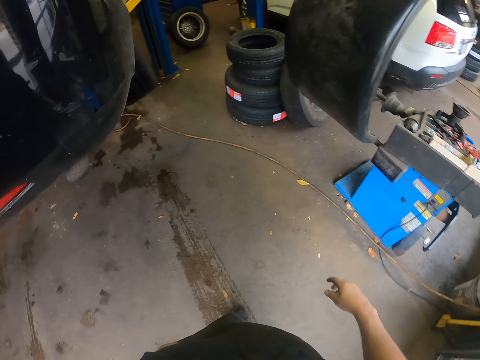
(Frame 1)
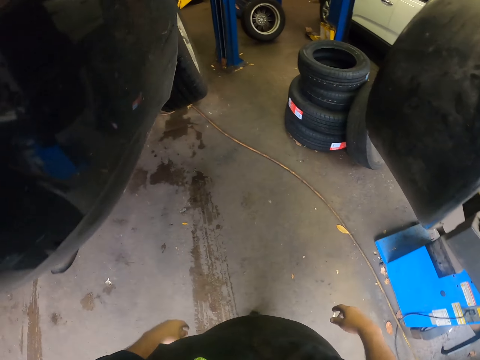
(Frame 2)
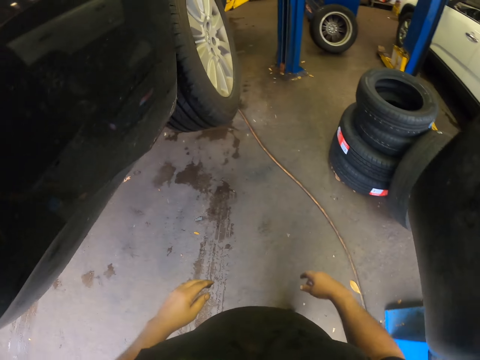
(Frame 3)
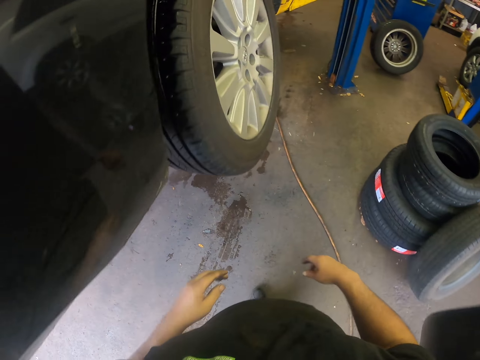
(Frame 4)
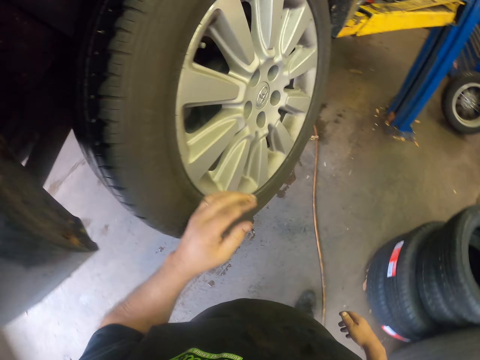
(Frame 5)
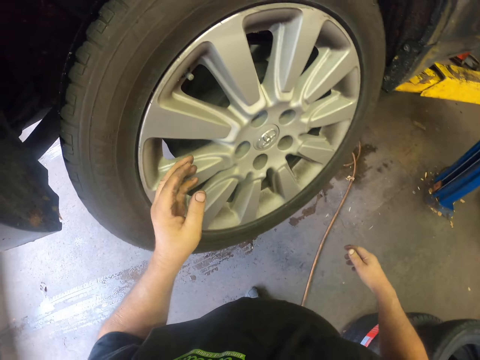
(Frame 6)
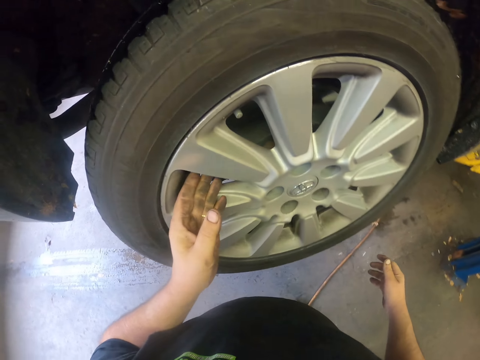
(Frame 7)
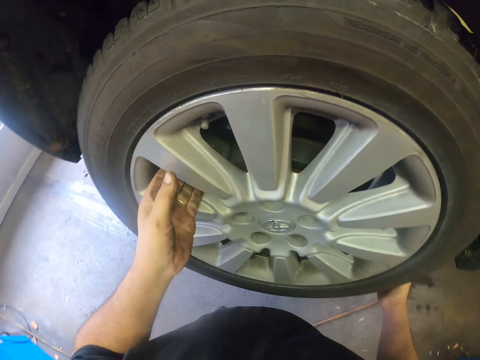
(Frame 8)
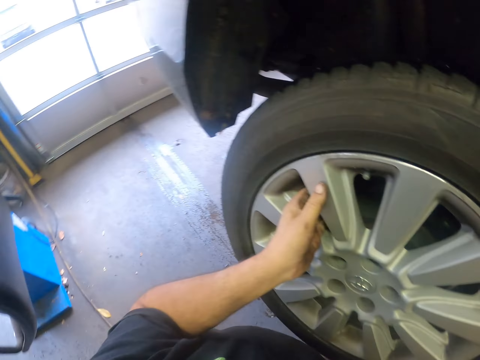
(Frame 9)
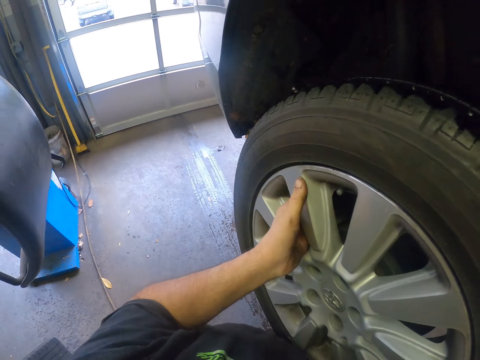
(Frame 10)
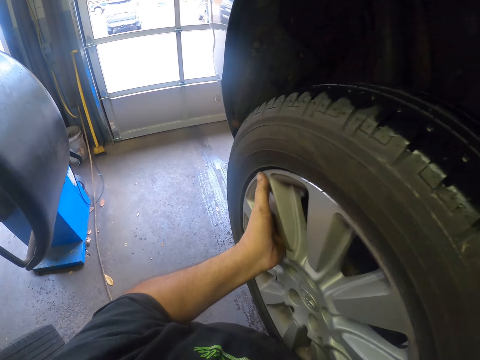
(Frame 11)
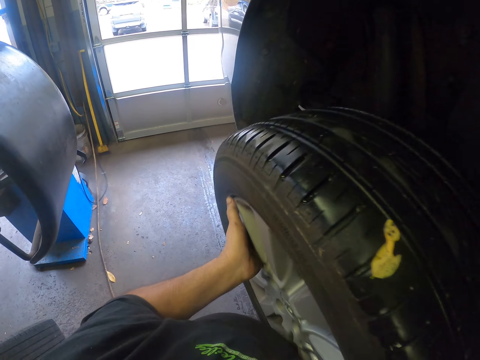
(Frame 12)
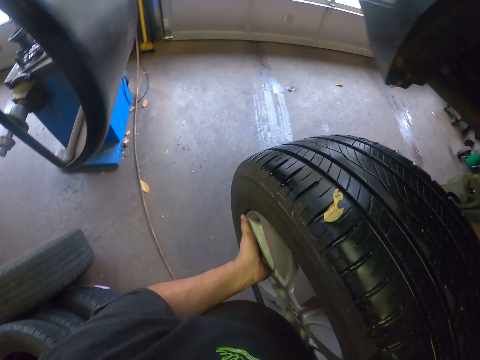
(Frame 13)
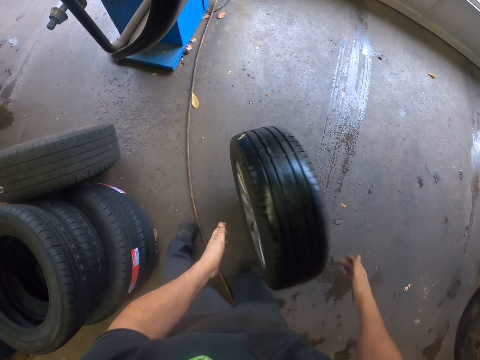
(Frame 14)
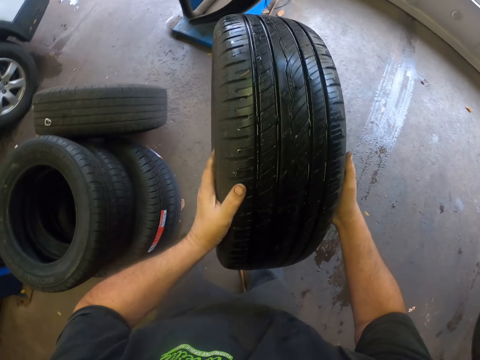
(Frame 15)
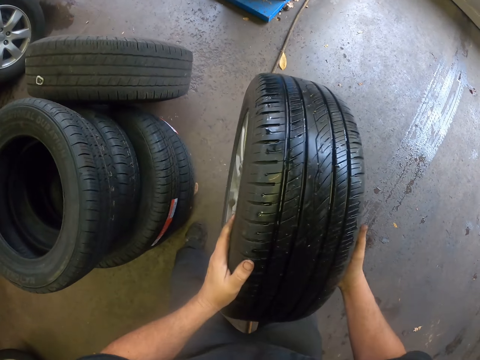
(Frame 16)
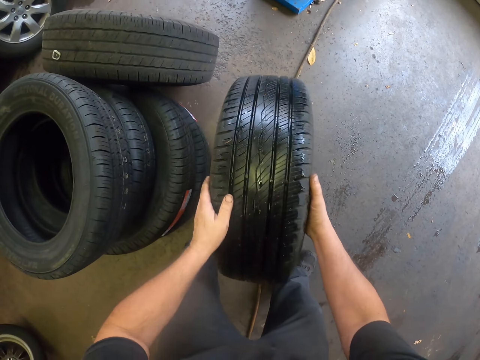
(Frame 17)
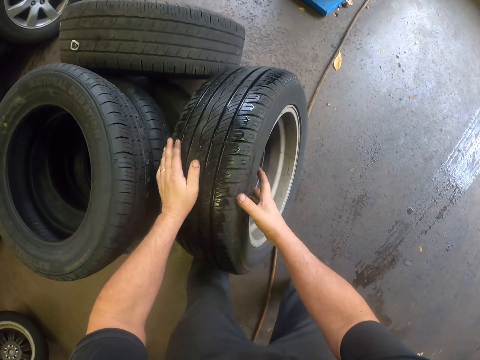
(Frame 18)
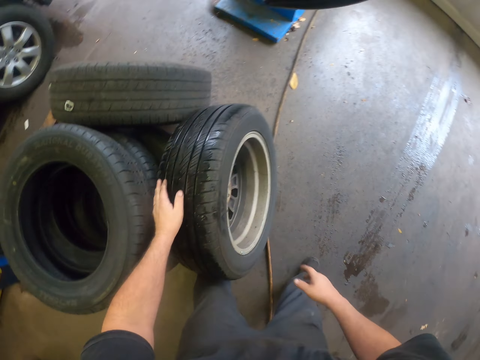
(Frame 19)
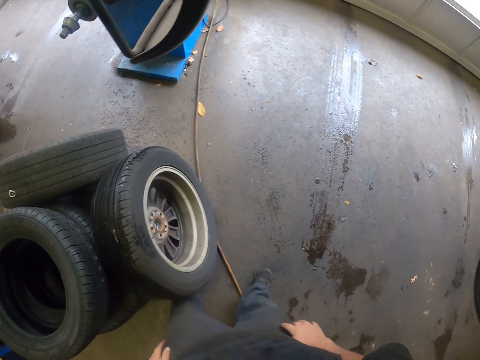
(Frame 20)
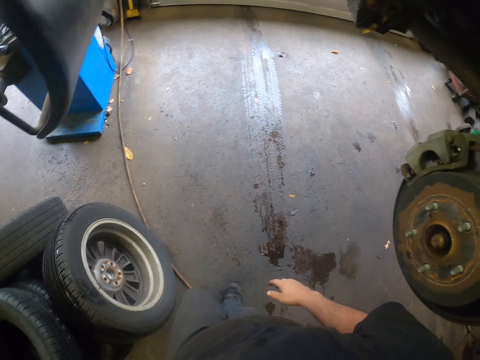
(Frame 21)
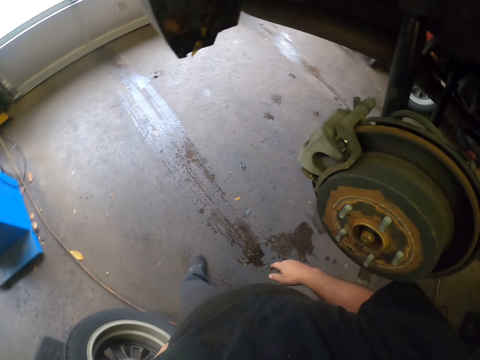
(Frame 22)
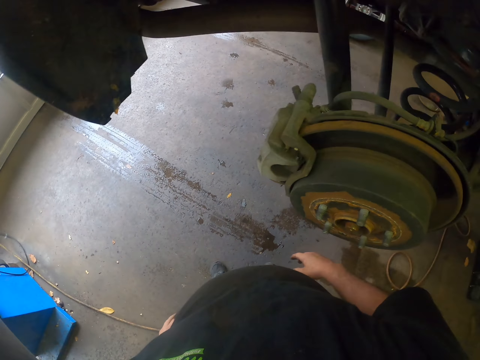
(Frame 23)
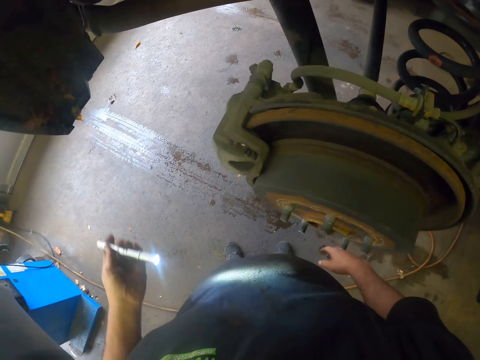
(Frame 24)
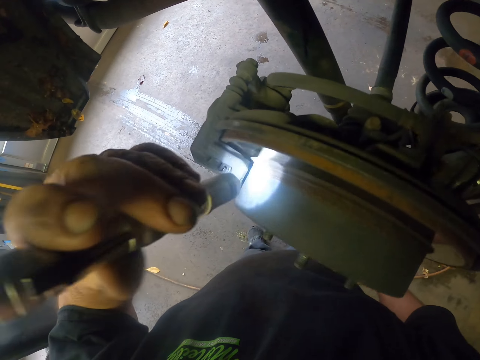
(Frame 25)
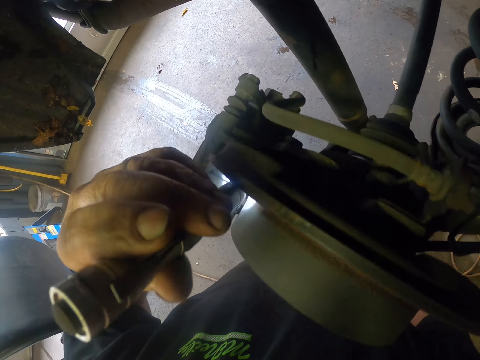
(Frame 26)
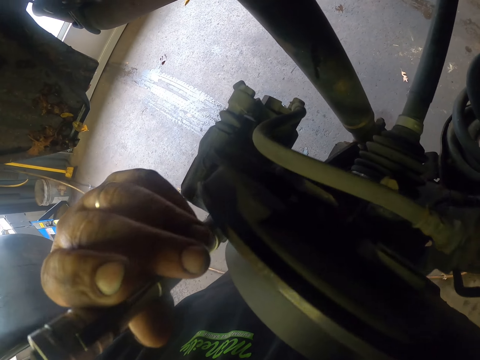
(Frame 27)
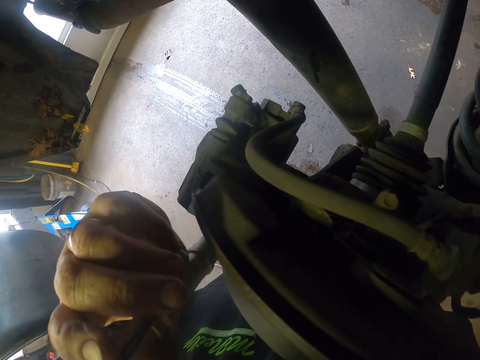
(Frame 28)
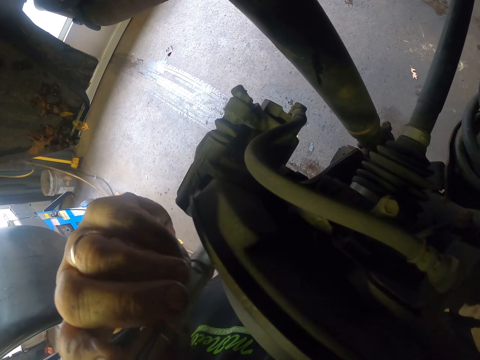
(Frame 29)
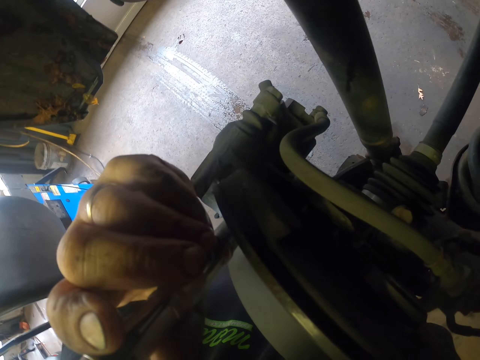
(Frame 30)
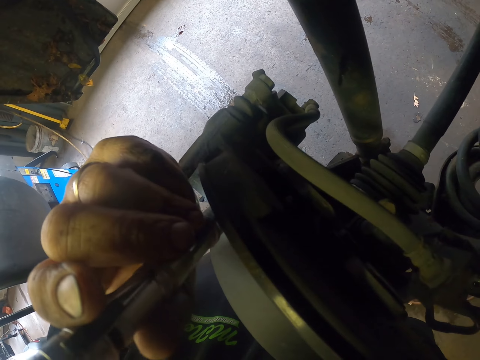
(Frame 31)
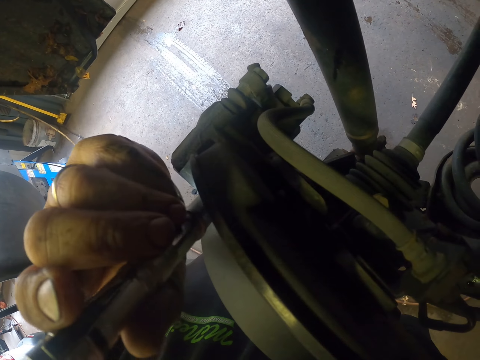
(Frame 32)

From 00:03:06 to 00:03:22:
The camera wearer puts a flashlight in the pocket. They hold the tire. They remove a tire on the car. They bounce the tire on the floor. They put the tire down. They take the flashlight. They look at the wheel holder with the flashlight.

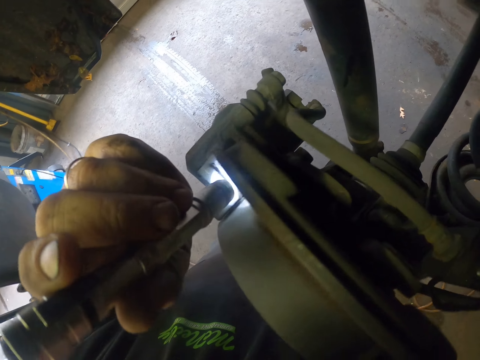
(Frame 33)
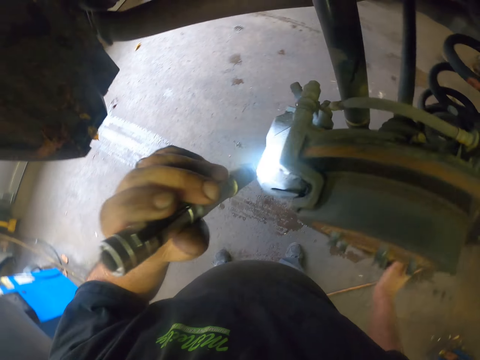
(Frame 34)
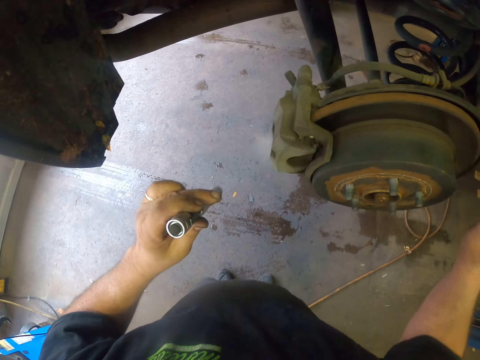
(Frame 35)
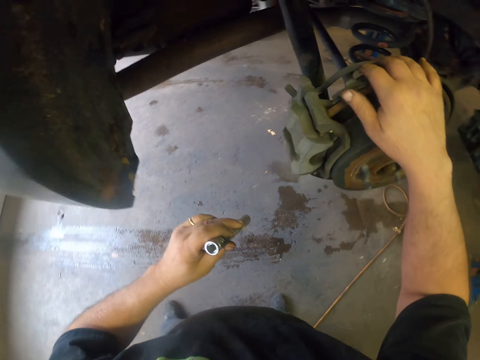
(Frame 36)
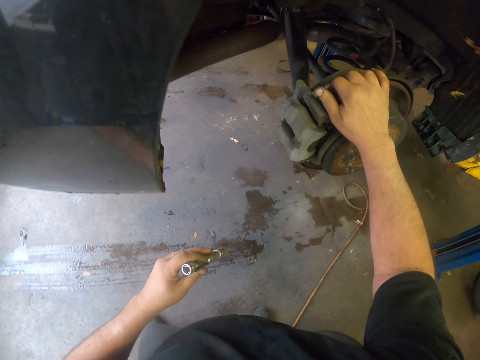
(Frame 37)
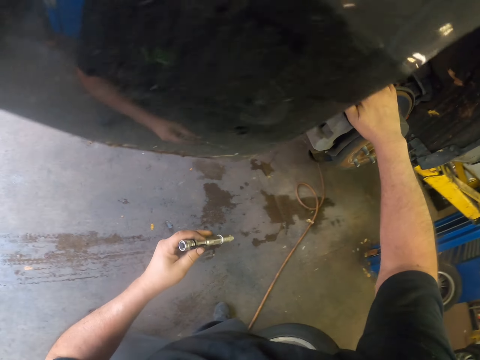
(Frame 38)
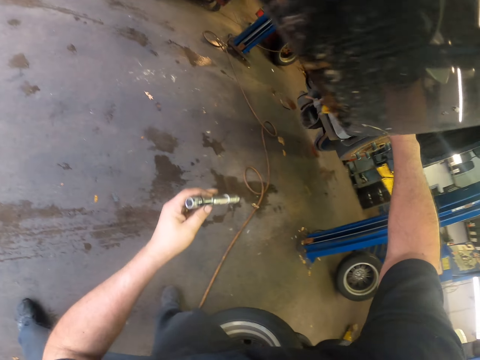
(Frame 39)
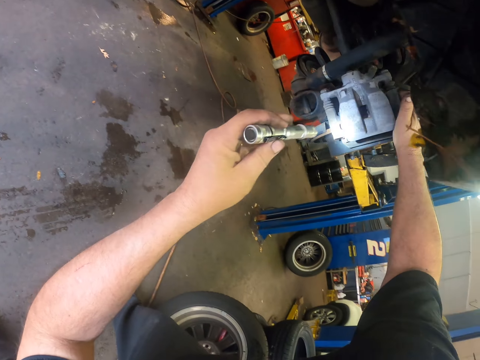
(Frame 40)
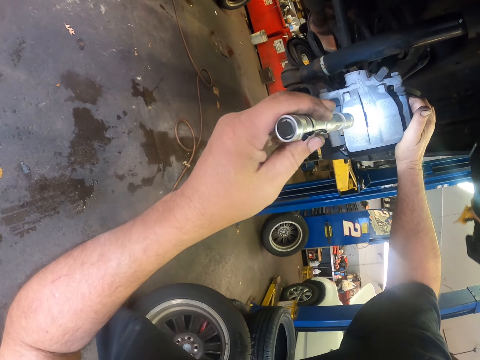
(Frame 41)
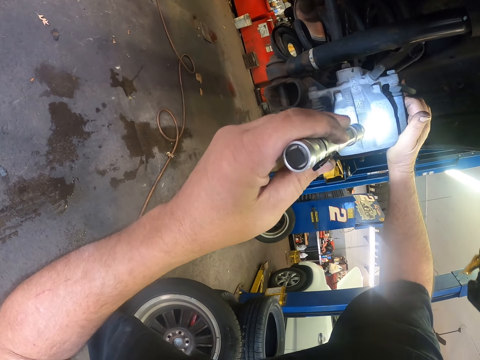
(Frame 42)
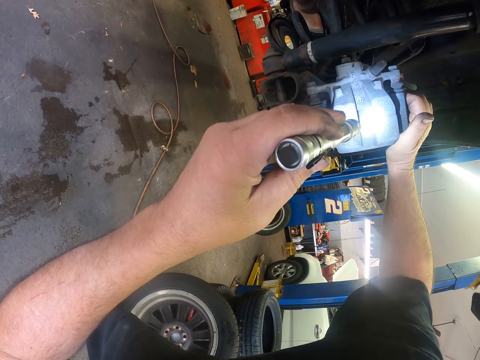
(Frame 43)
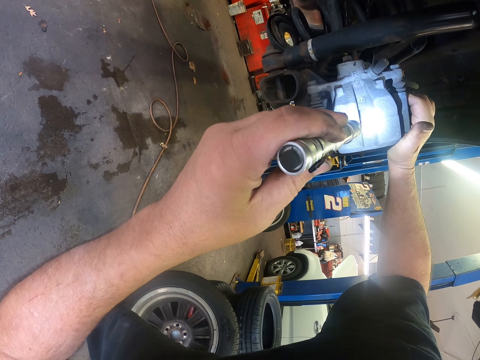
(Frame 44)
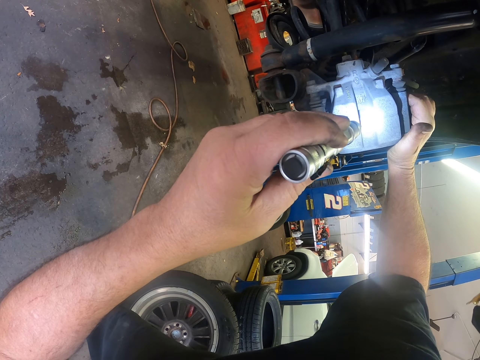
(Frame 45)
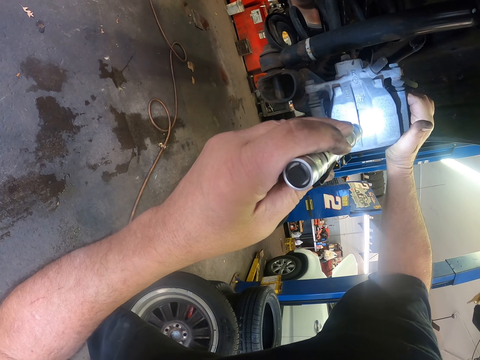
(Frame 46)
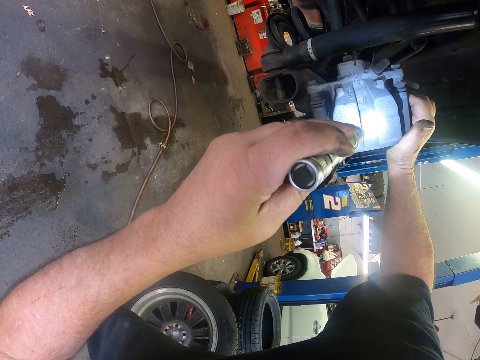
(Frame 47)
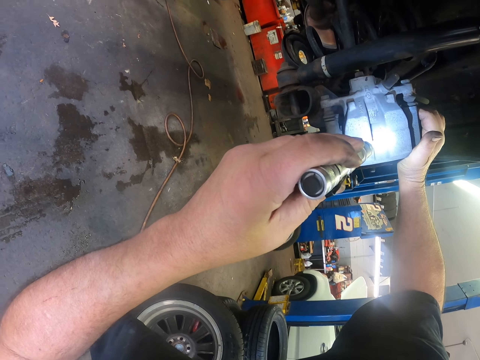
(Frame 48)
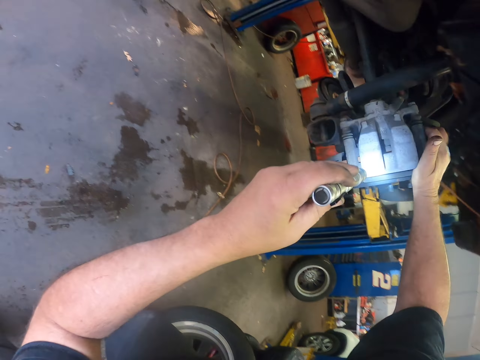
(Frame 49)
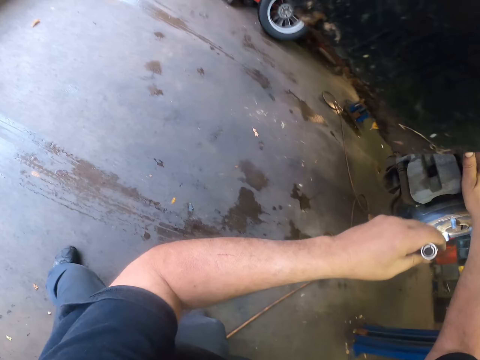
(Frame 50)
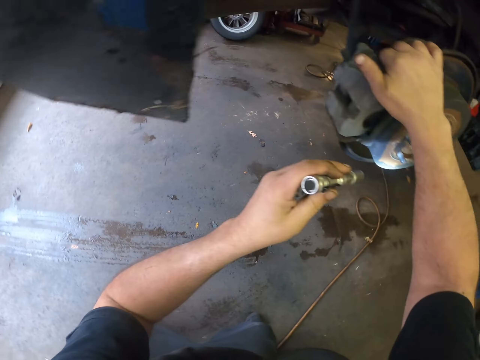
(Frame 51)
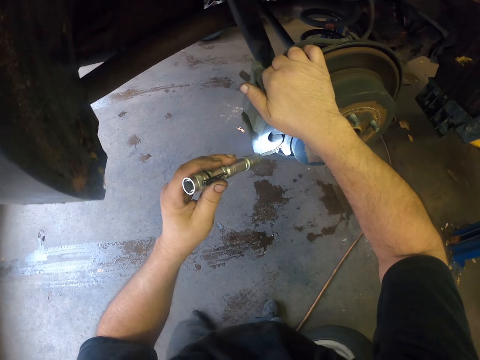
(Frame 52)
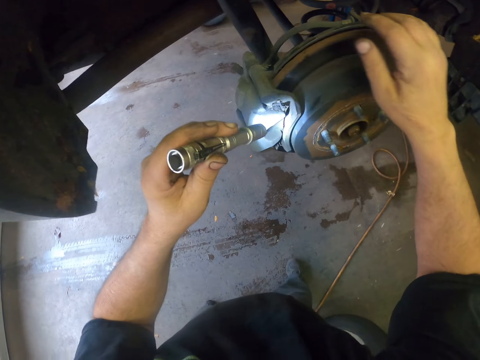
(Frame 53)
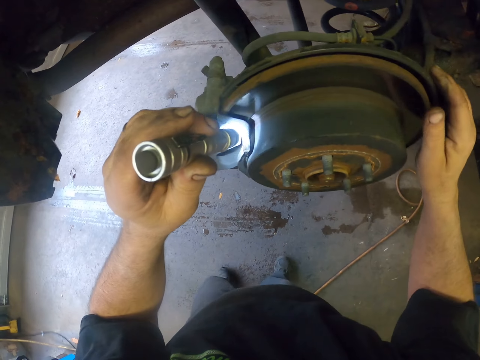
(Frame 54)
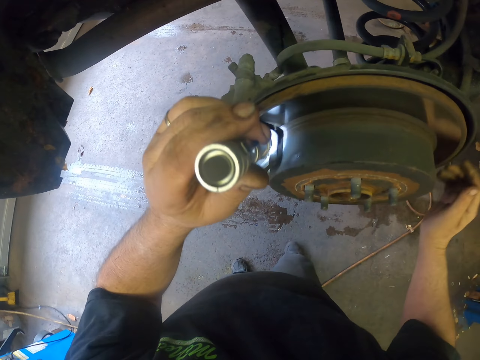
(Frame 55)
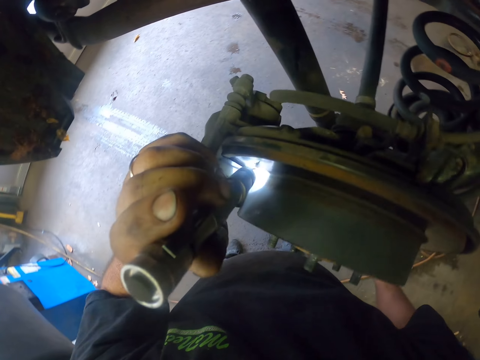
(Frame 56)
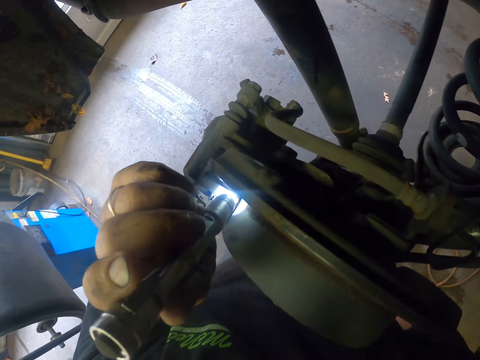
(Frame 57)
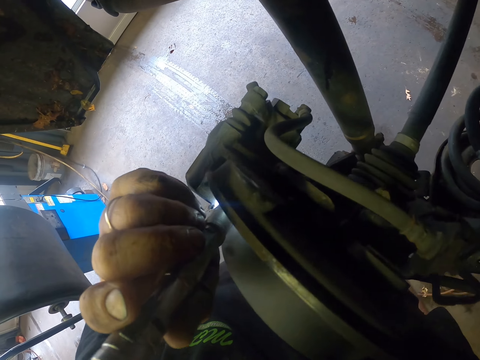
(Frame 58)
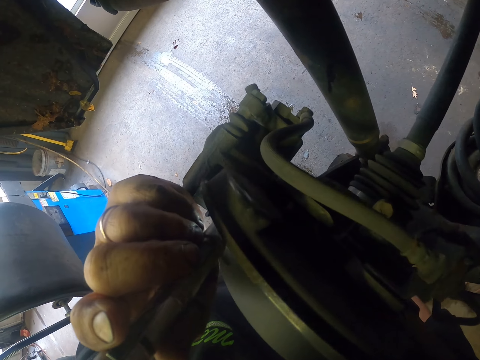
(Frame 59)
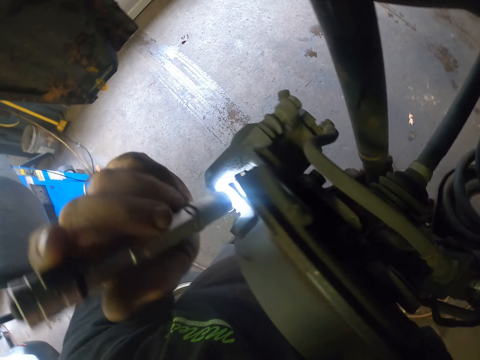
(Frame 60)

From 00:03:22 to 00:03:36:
The camera wearer holds the wheel holder. They look at the wheel holder with a flashlight.
